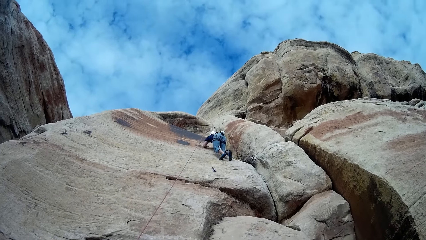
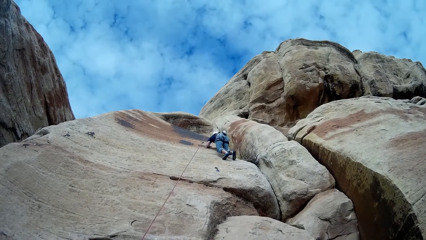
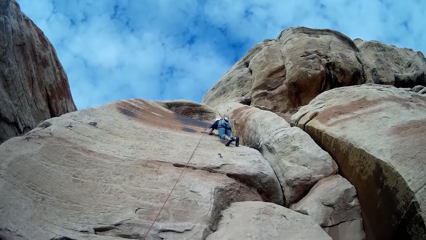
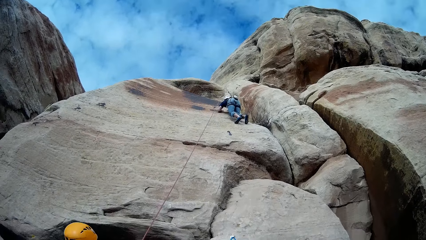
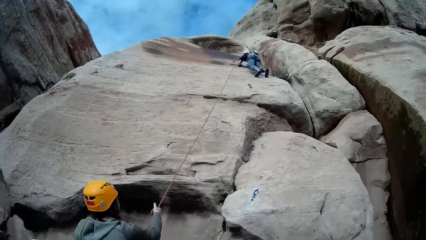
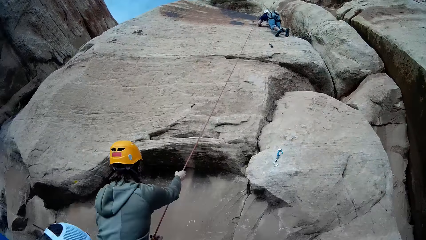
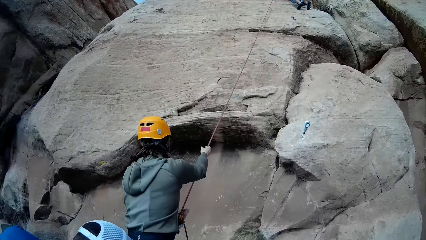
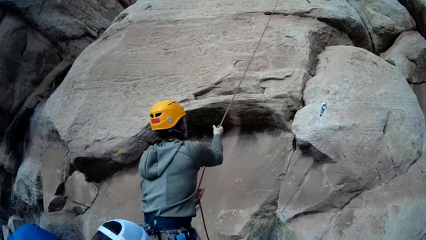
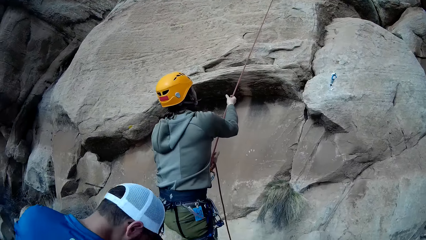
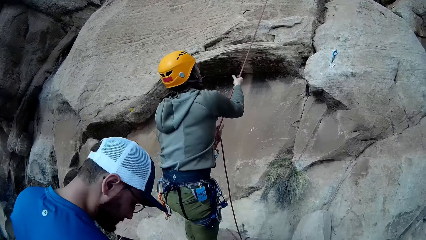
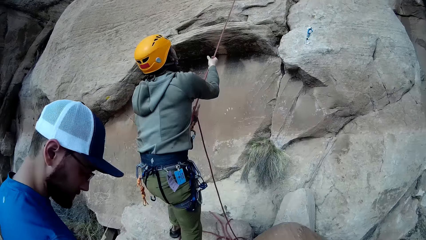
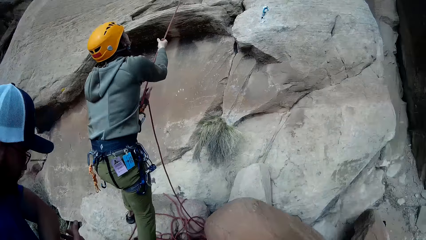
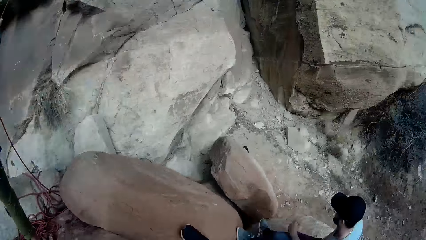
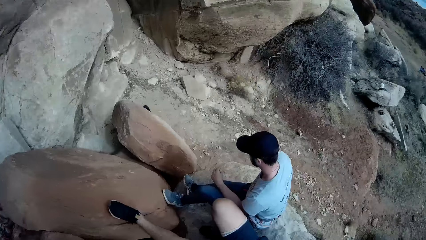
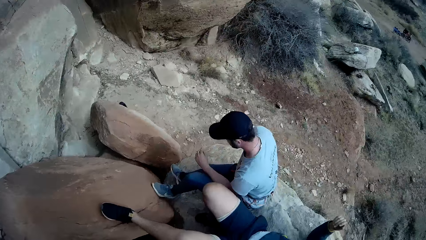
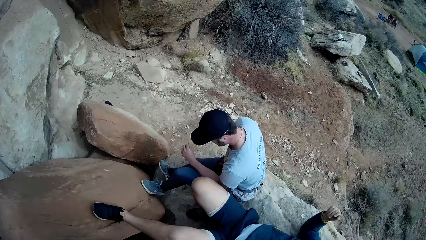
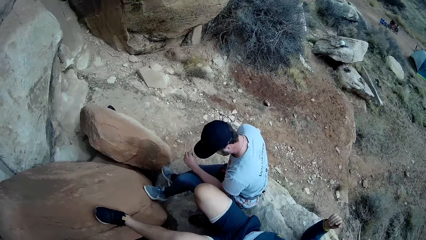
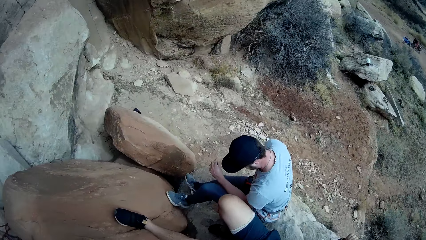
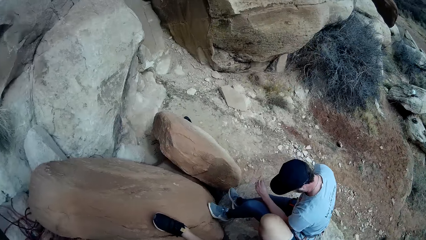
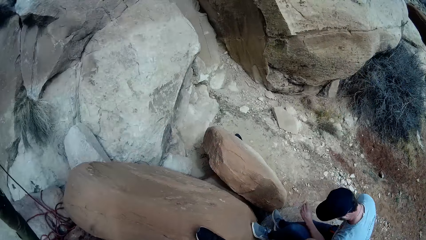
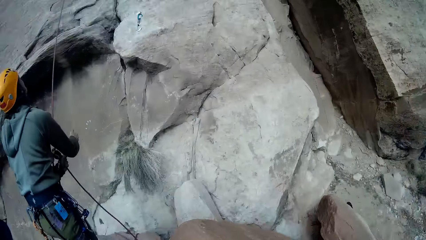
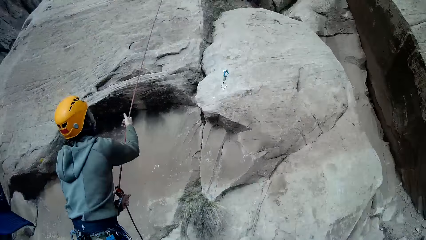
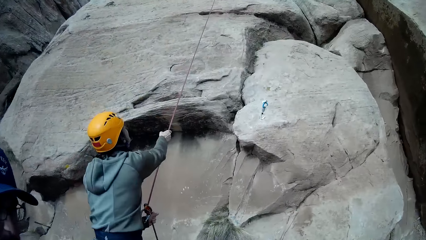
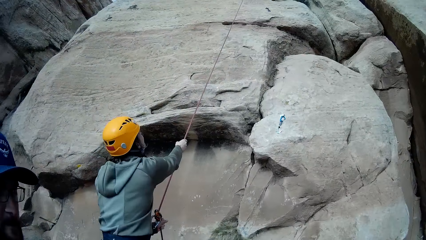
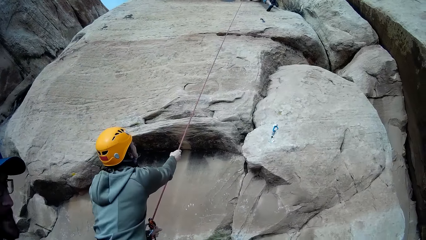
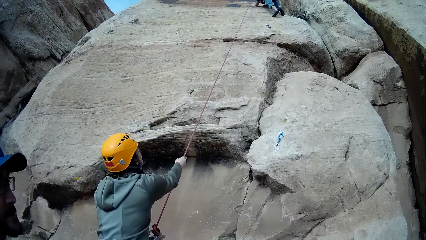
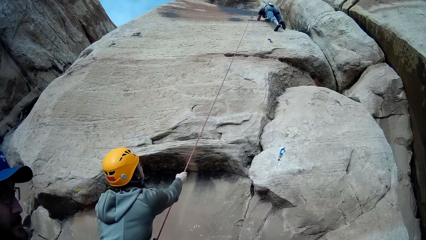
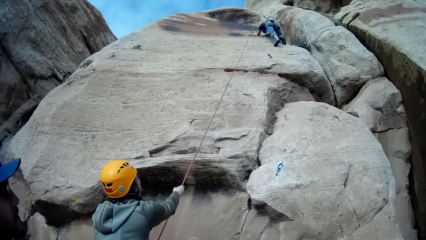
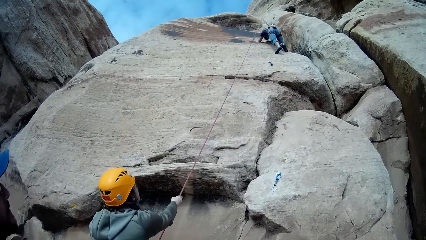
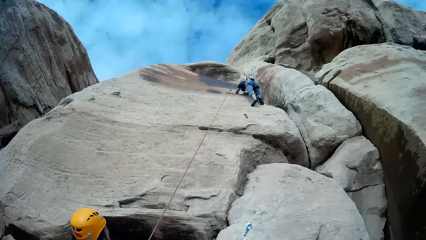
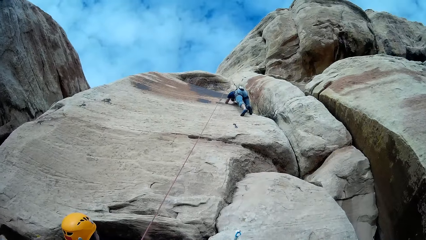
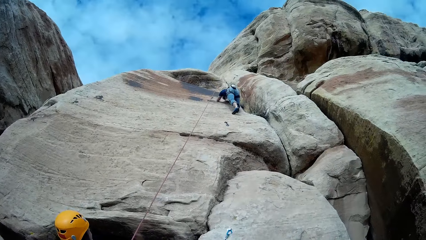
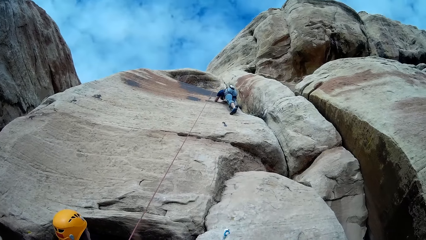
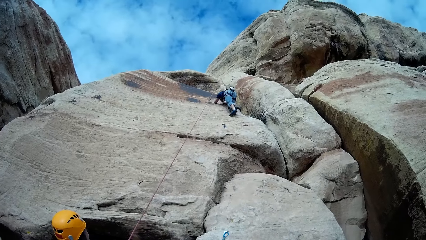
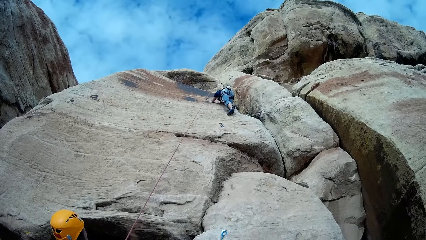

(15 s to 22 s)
A man bends down.

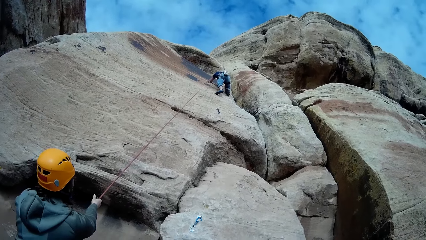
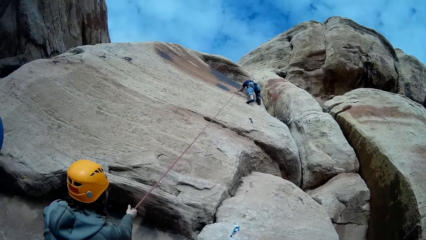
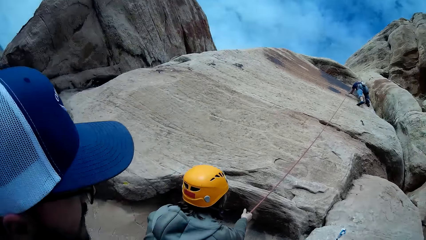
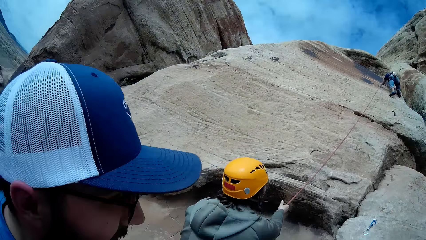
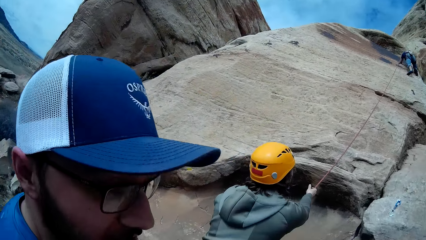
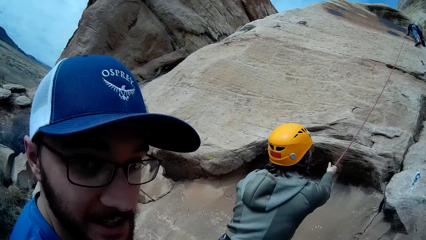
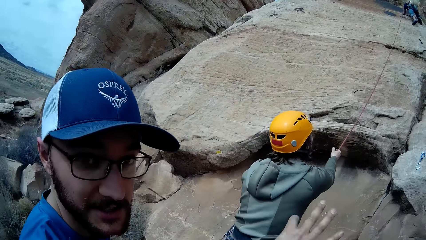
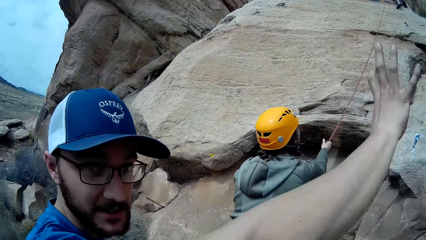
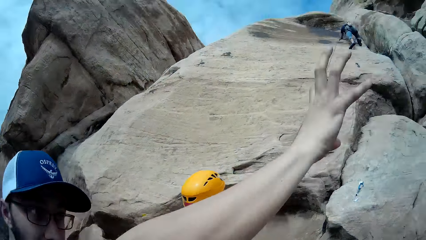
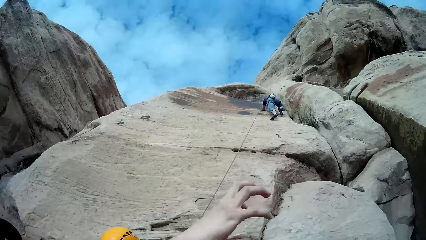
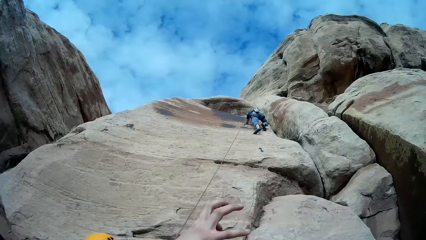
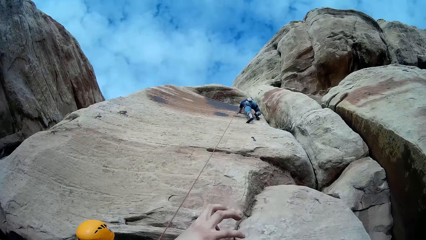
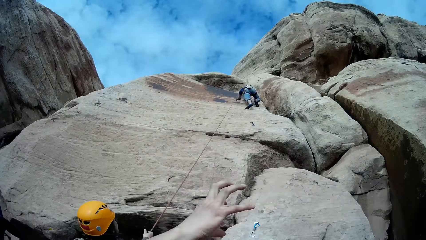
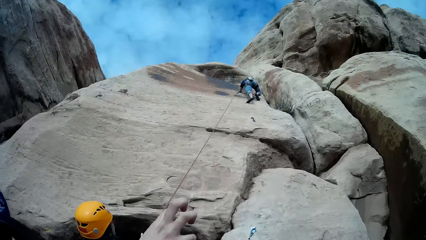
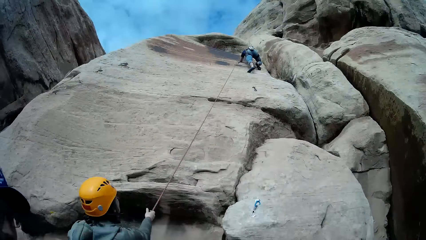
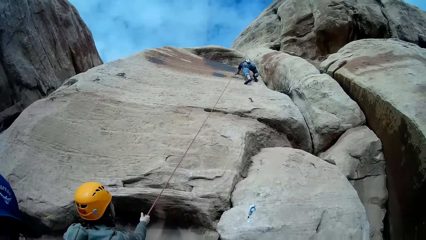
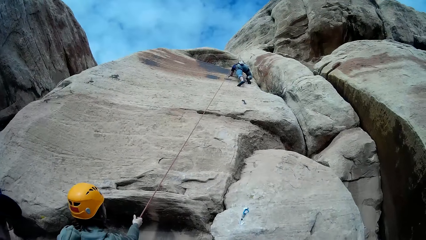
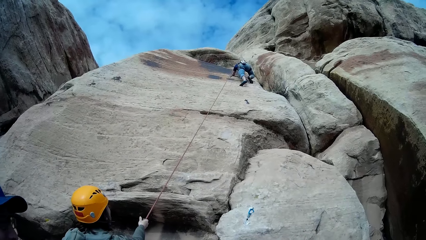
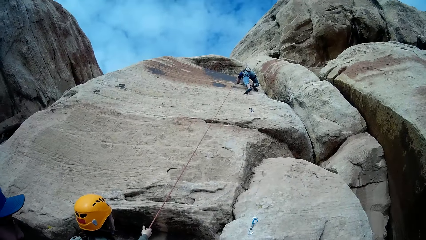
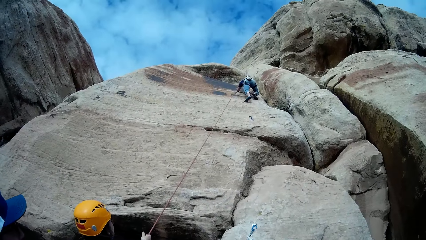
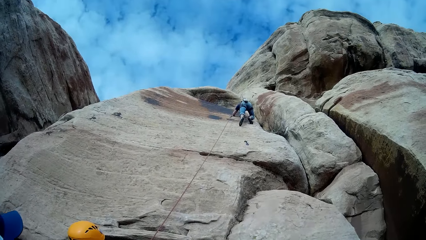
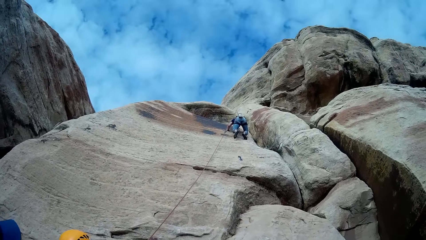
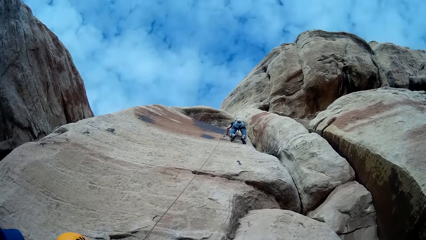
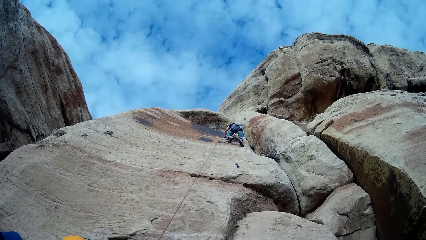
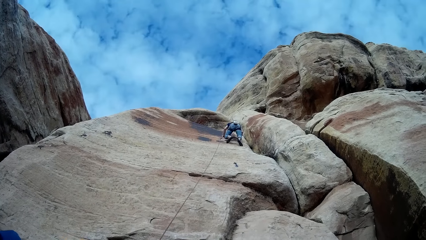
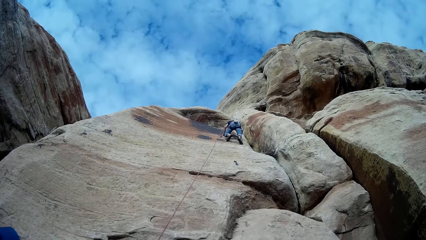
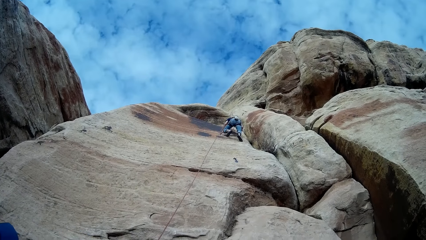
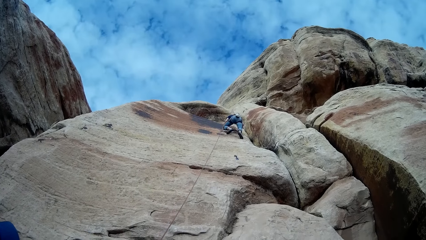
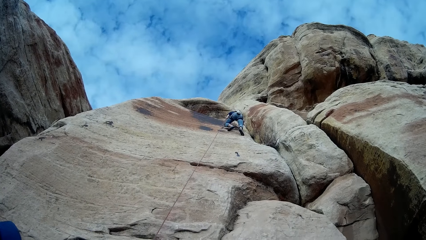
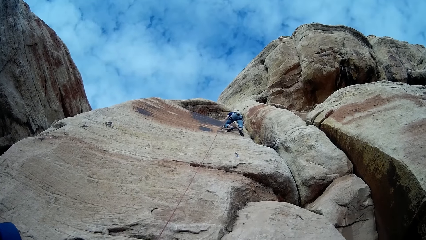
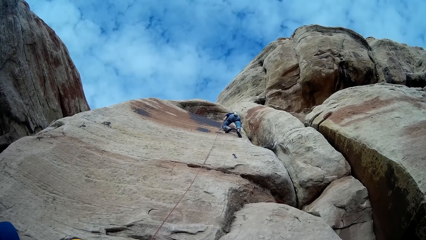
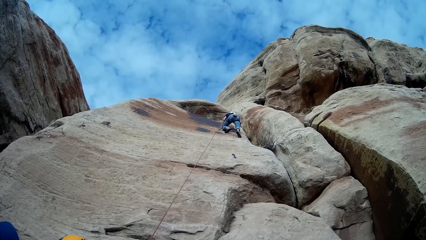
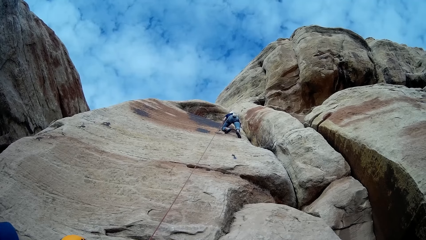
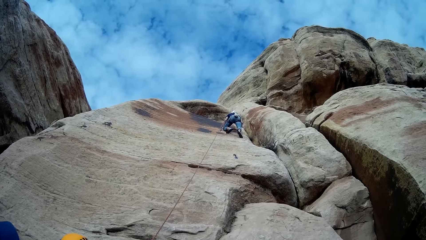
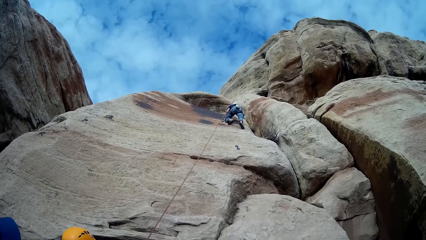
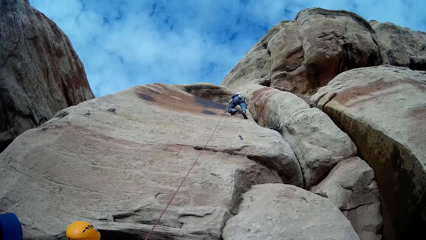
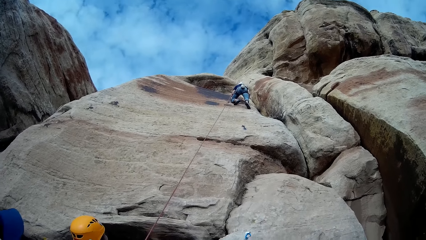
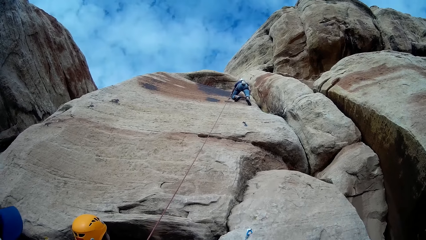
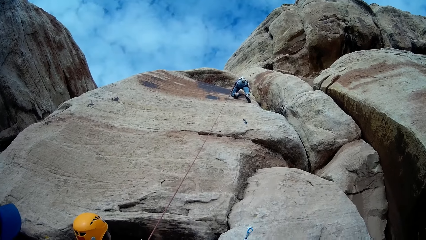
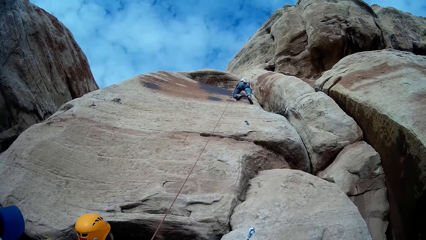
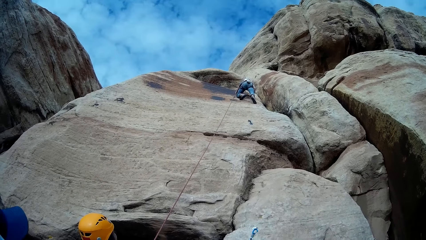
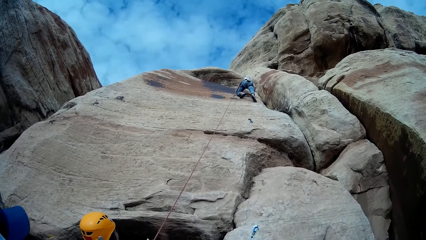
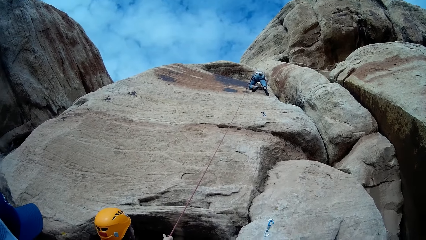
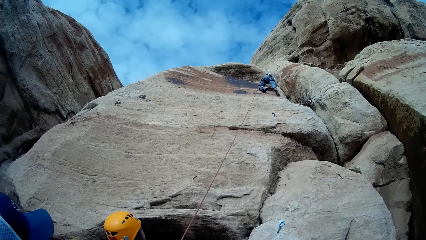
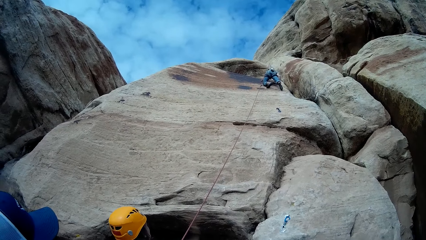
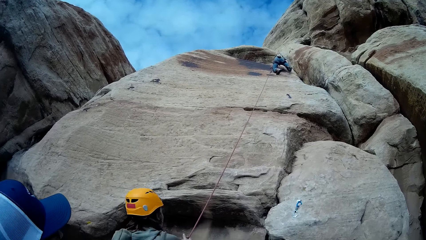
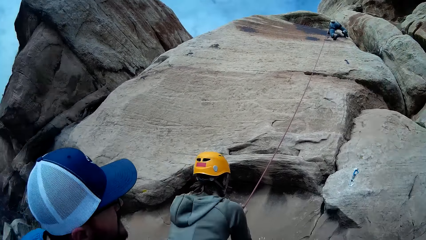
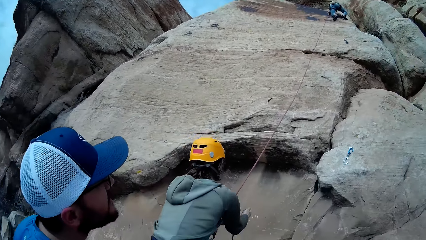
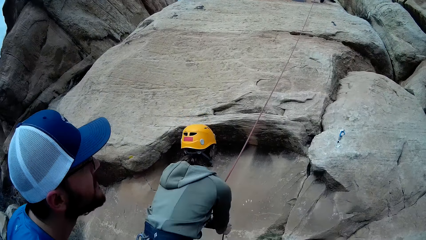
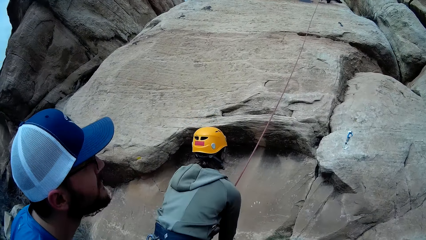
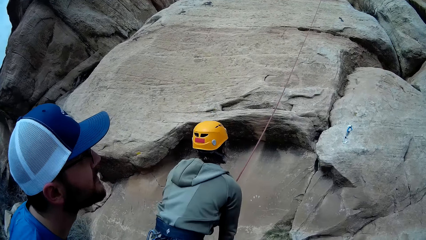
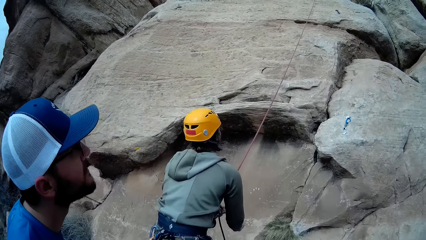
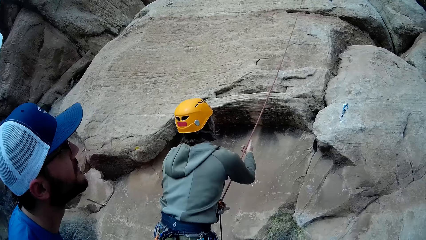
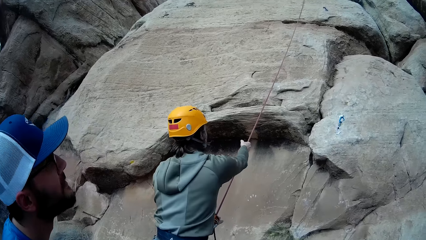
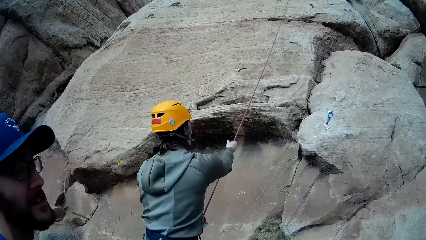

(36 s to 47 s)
A man raises his right hand. The camera wearer lifts a hand. The man puts down his right hand.
